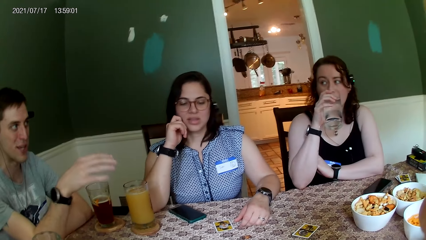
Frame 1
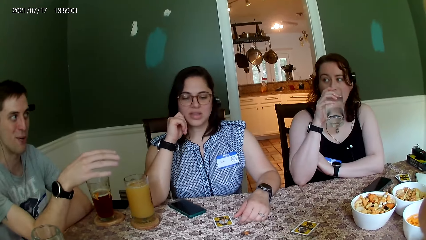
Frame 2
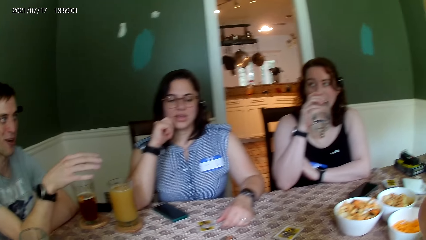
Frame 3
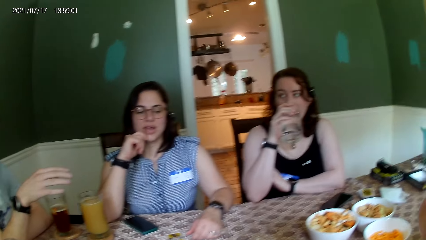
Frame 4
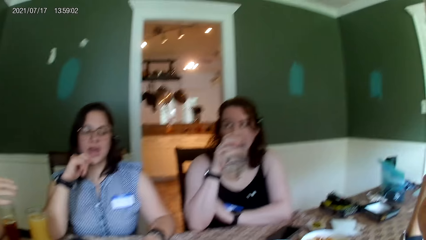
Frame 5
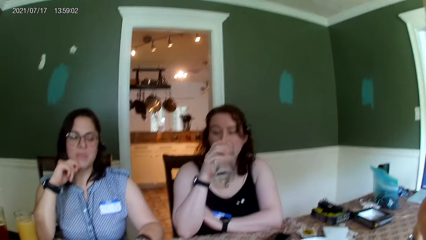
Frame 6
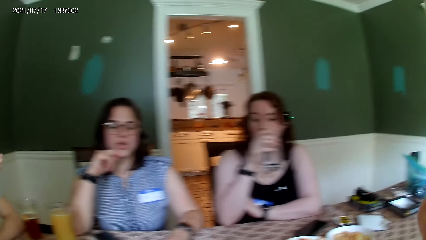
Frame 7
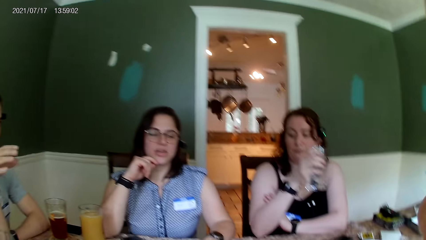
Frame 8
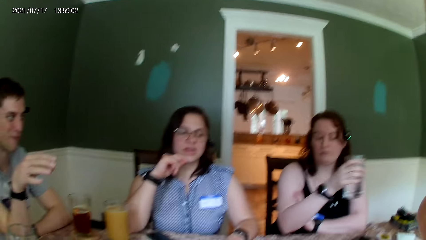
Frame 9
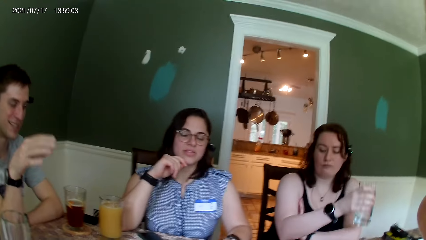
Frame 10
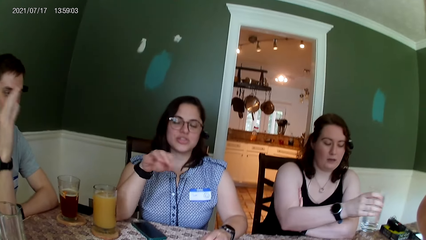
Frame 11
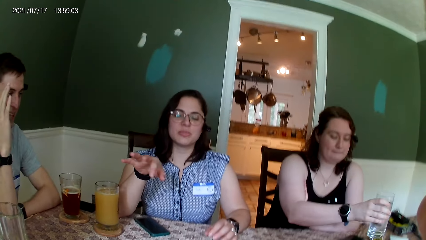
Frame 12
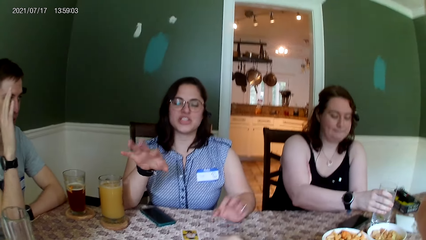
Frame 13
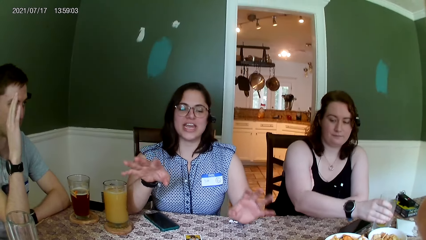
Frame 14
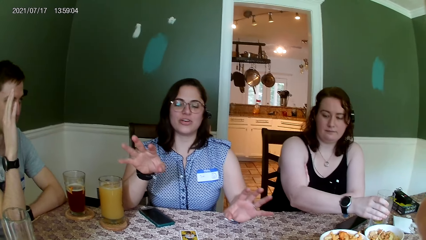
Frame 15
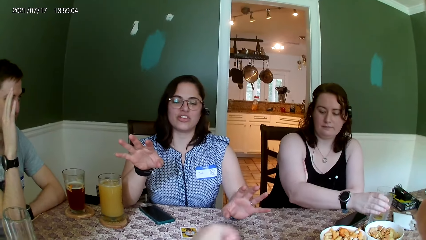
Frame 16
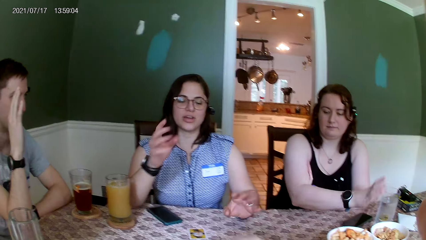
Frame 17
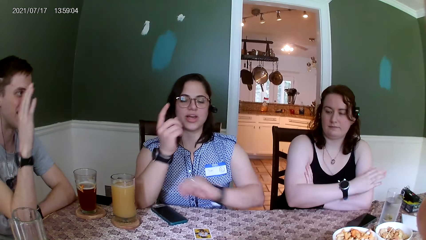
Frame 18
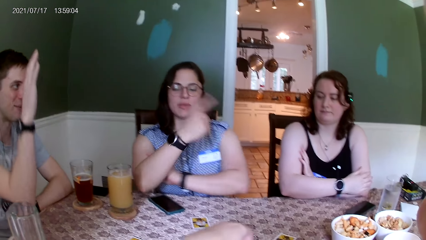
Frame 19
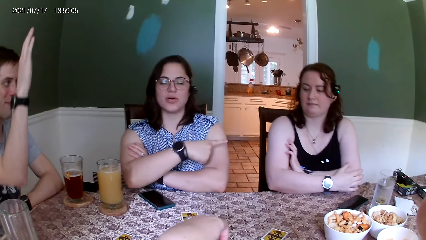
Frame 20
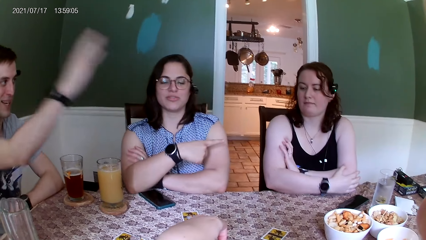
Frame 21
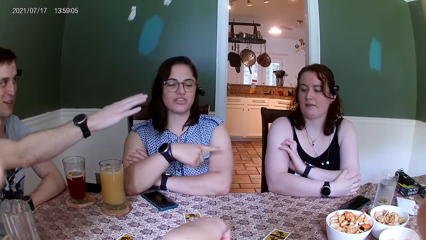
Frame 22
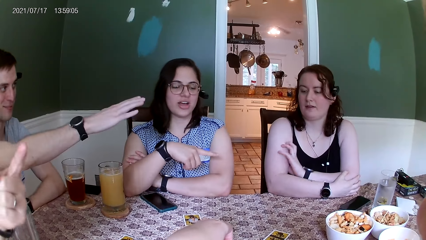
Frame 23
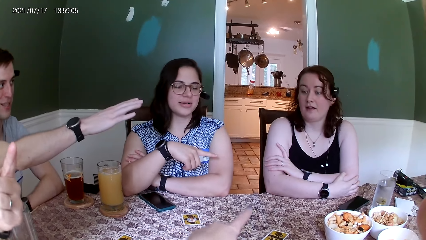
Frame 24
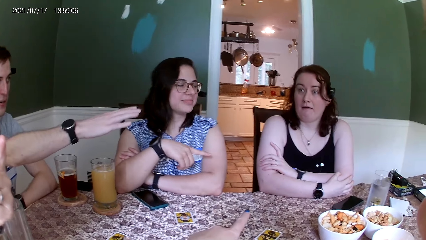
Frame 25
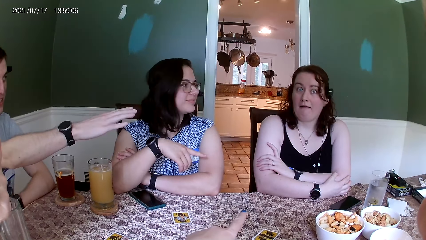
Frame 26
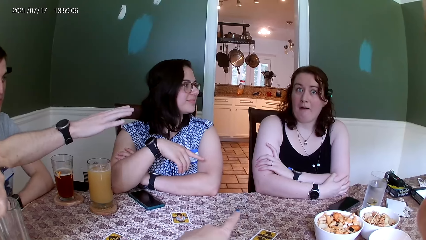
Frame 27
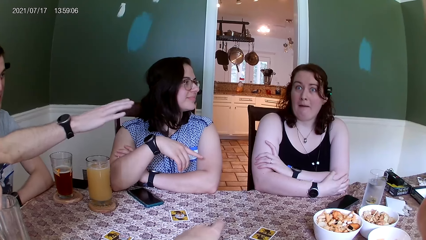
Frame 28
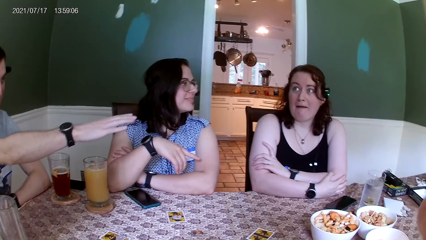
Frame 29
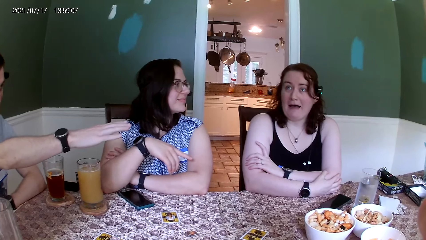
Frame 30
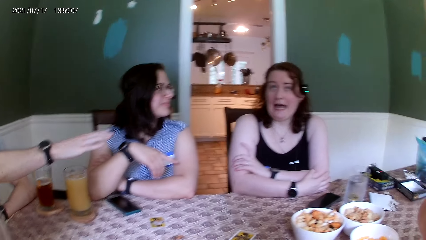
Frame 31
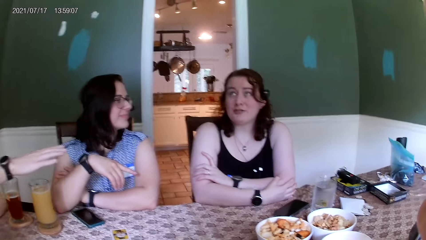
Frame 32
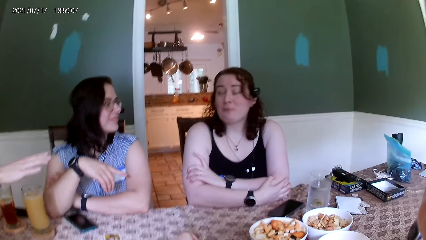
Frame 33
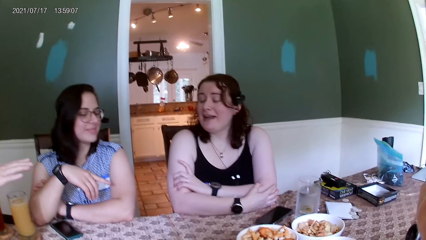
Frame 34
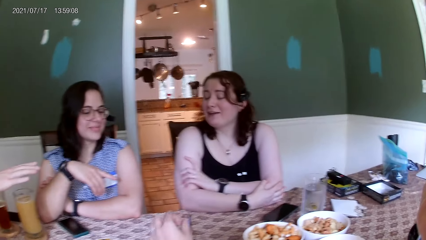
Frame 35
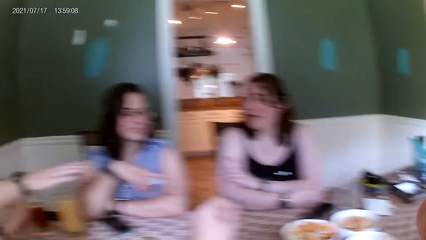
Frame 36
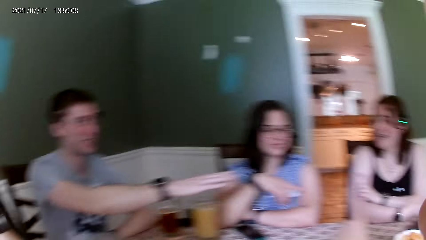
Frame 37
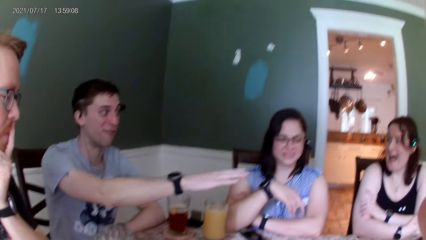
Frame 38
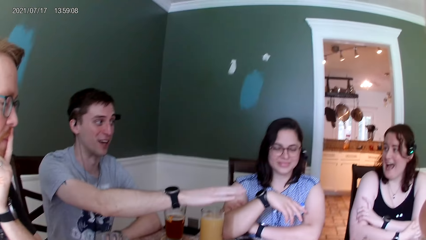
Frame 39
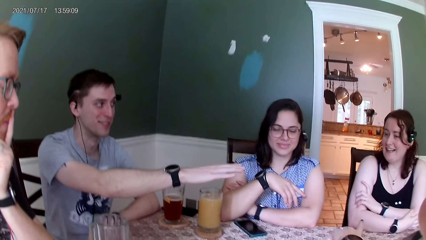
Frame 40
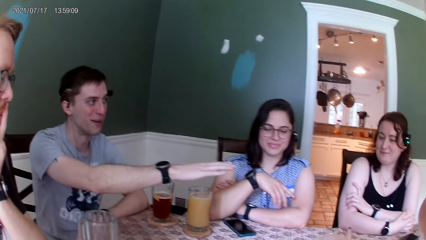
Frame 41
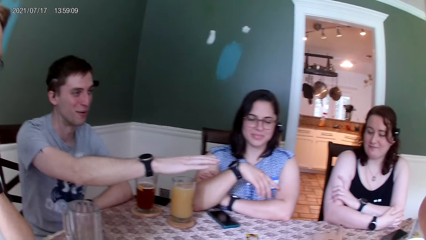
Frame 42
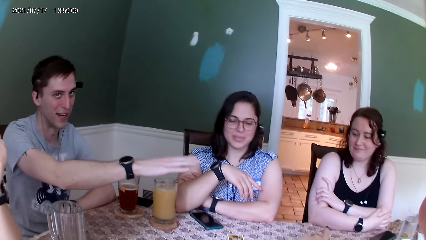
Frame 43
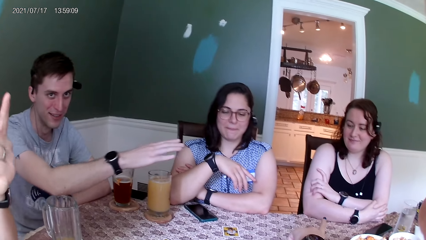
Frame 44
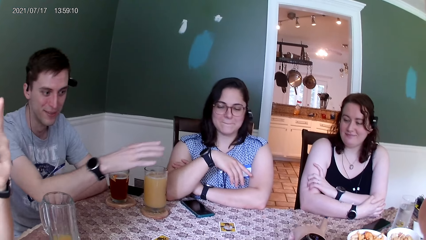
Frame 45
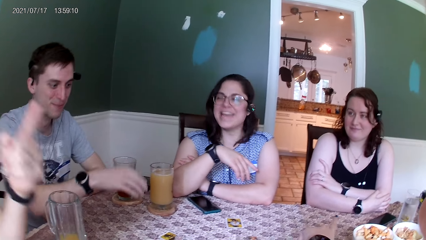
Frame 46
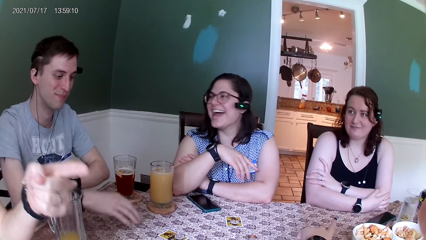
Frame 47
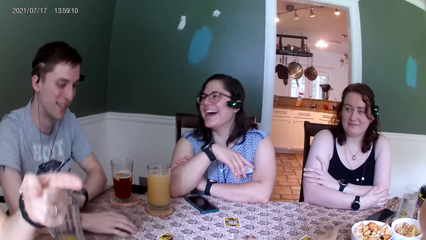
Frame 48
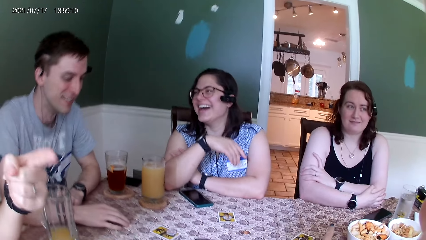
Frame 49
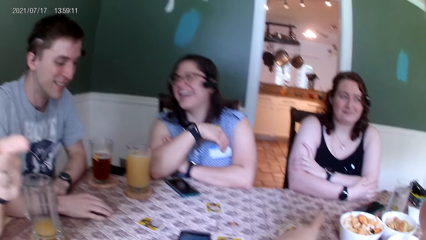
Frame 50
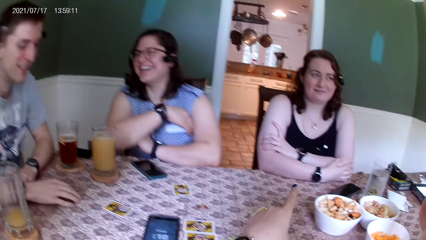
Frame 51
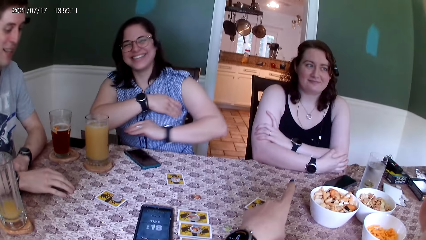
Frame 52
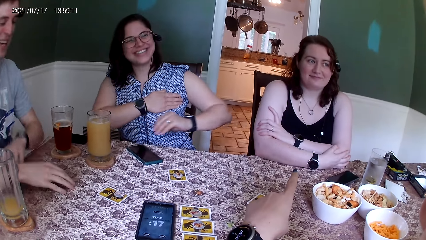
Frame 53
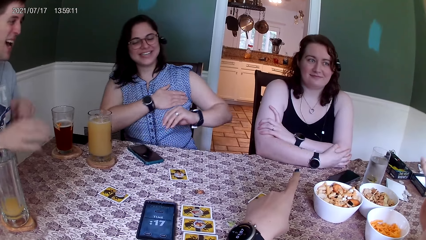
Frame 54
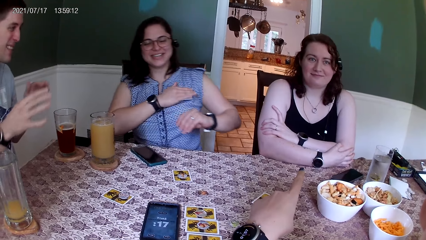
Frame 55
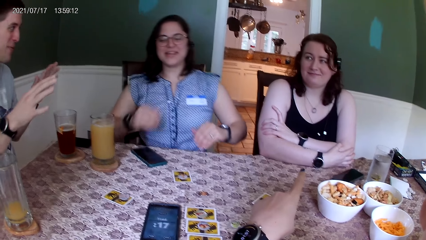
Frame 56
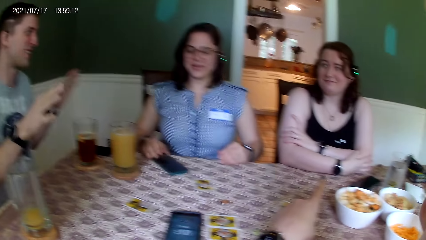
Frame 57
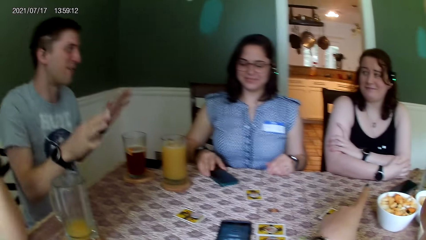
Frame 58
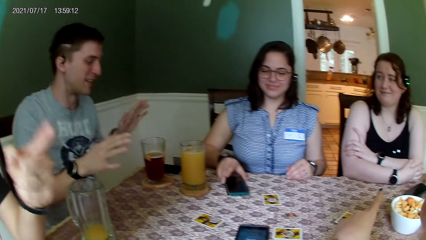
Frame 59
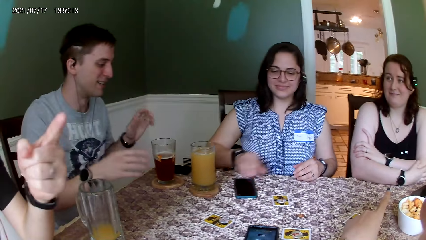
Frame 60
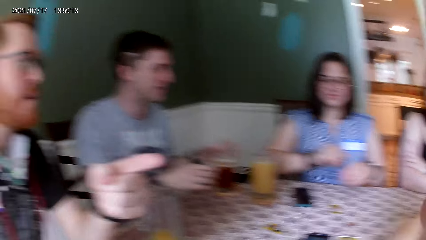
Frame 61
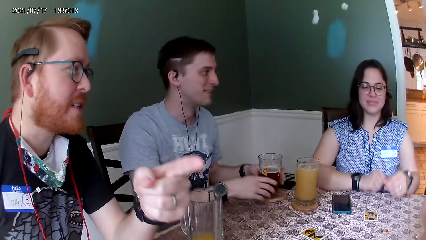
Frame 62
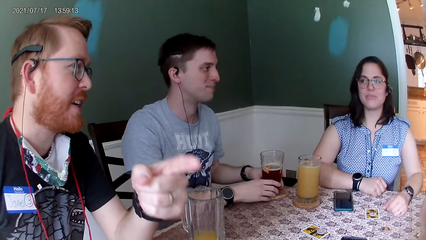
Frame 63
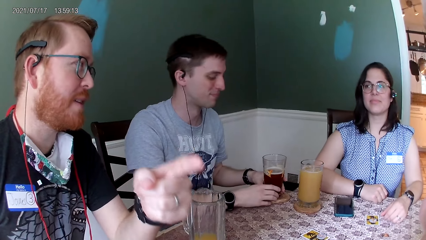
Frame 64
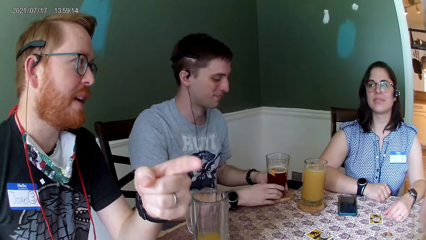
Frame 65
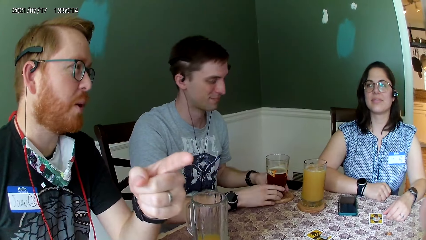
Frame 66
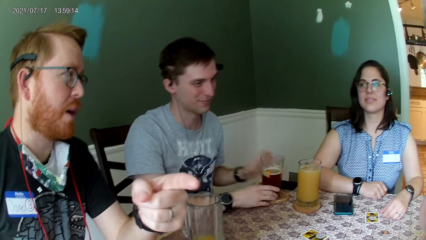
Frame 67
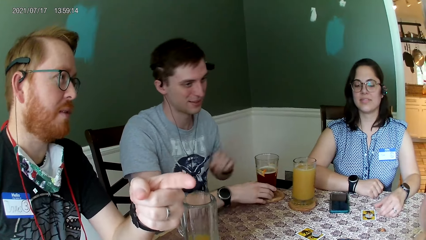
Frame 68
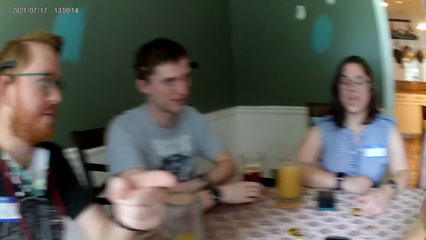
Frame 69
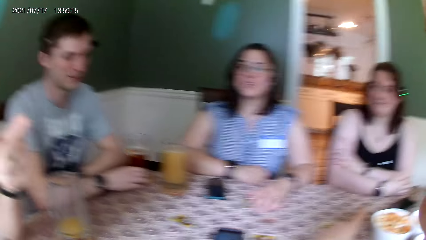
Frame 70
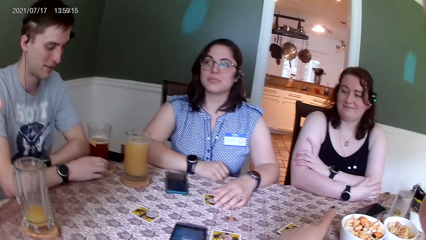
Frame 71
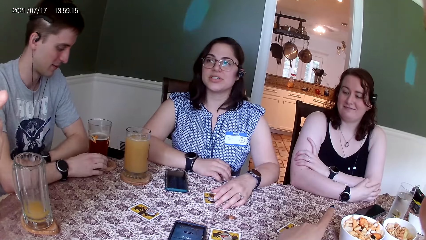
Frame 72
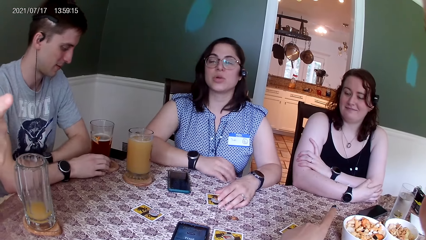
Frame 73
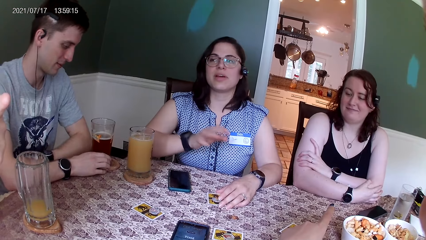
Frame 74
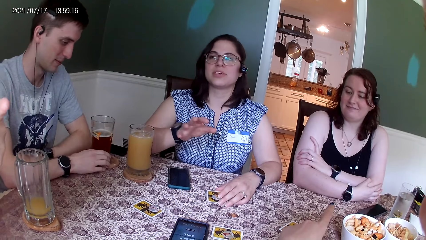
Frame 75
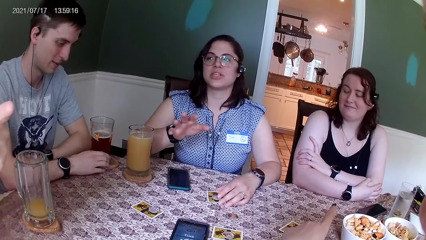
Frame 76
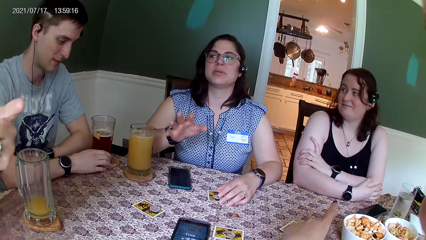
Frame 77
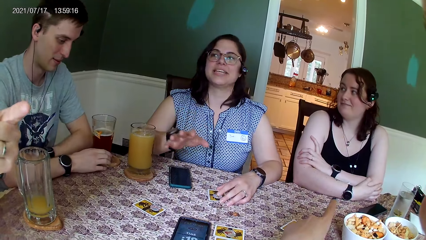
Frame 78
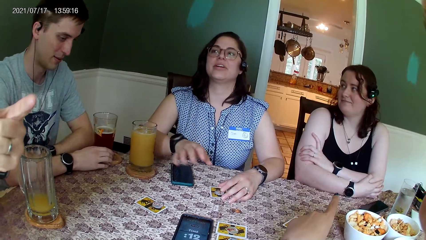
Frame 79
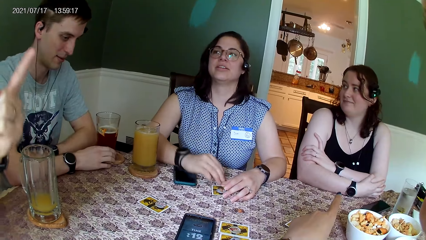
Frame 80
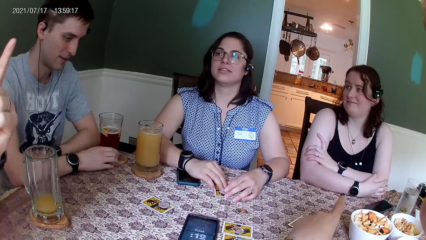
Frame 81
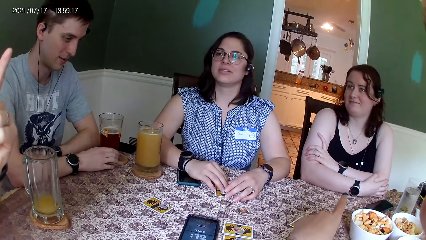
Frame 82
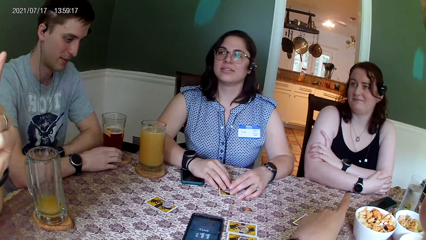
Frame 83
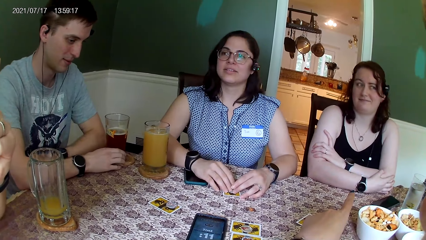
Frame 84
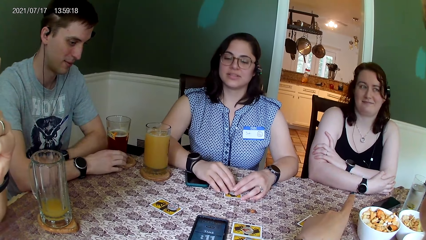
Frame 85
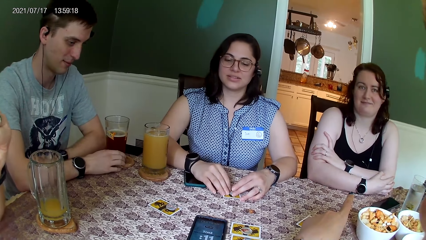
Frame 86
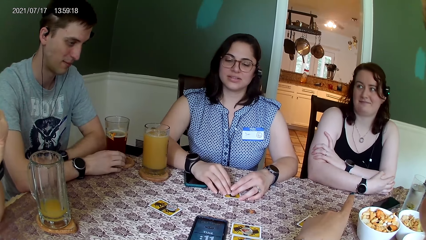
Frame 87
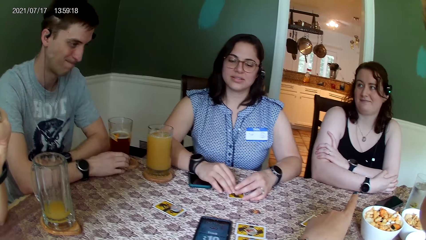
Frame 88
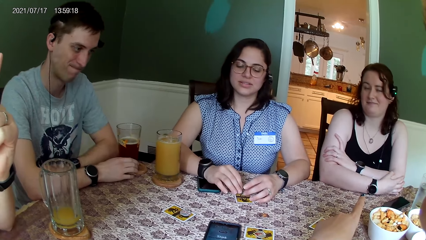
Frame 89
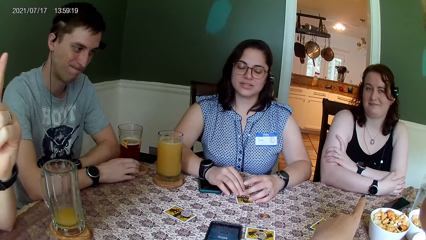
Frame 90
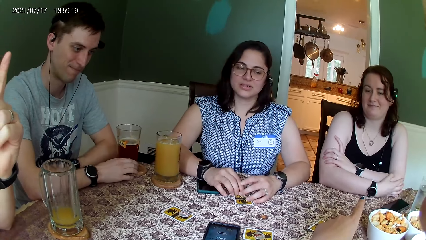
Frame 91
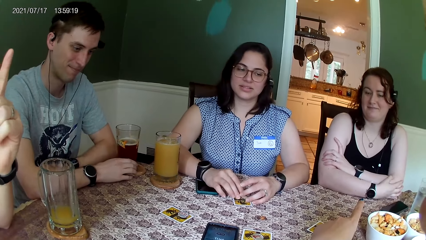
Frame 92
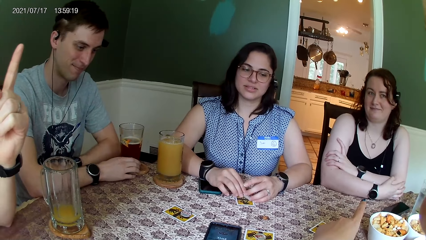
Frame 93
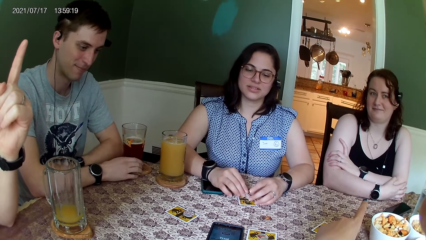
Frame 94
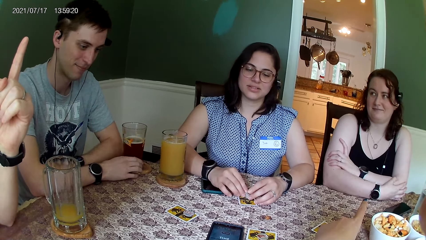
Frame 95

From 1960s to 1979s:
A woman converses with everyone on the table. A person puts the glass on the table. The woman points her right finger at another woman. A man points his right hand at the other woman. Another man points his right hand at the camera wearer. The camera wearer points her right finger at the other woman. The other woman converses with everyone on the table. The first man converses with the other woman. Another person moves the phone. The other man converses with everyone on the table. The first woman converses with the other man. The other man converses with everyone on the table.
